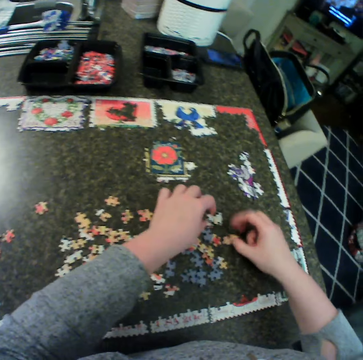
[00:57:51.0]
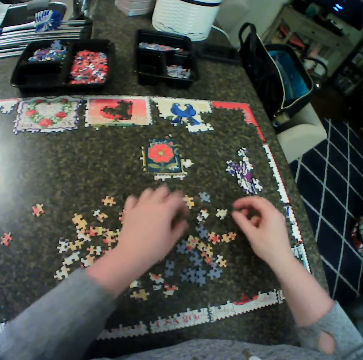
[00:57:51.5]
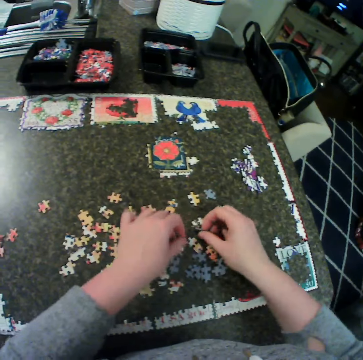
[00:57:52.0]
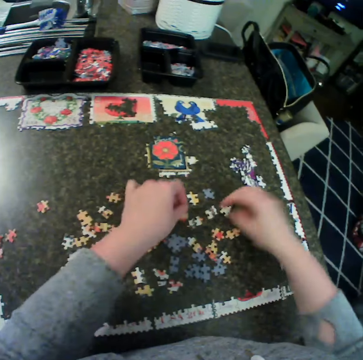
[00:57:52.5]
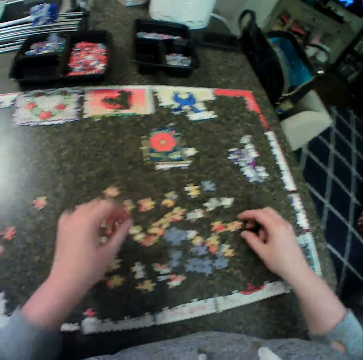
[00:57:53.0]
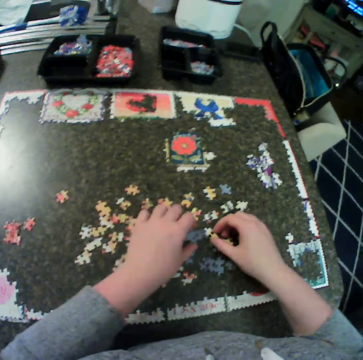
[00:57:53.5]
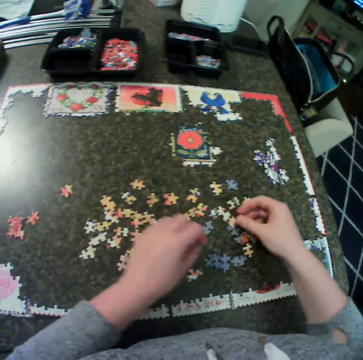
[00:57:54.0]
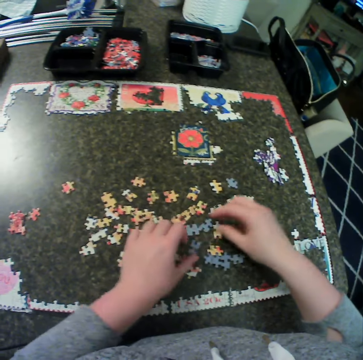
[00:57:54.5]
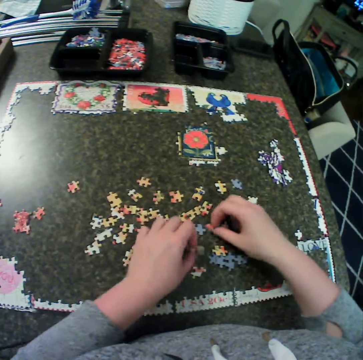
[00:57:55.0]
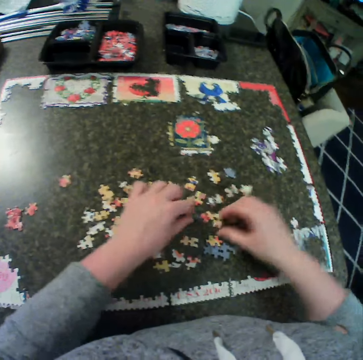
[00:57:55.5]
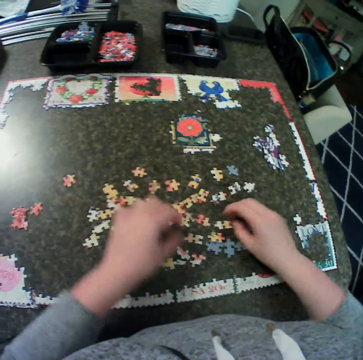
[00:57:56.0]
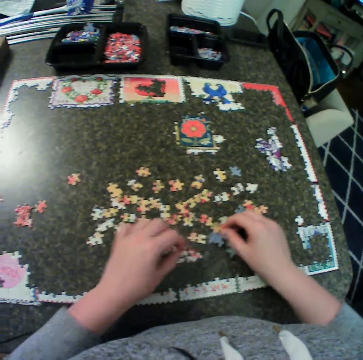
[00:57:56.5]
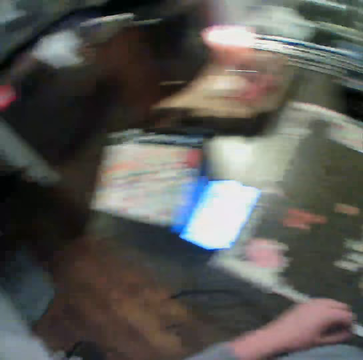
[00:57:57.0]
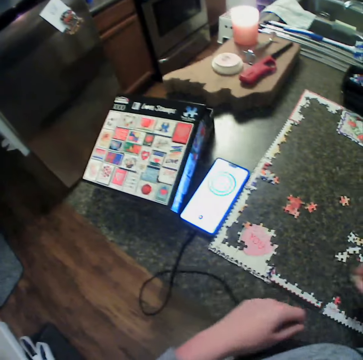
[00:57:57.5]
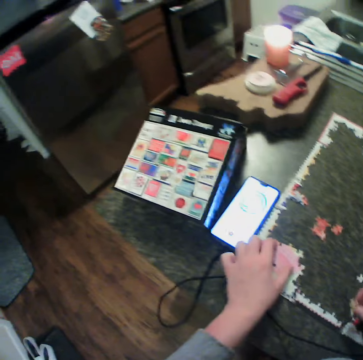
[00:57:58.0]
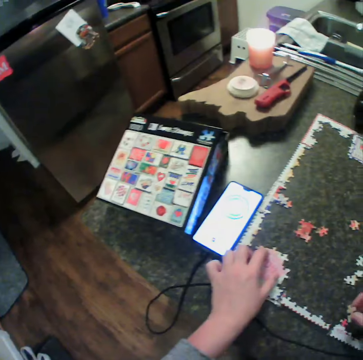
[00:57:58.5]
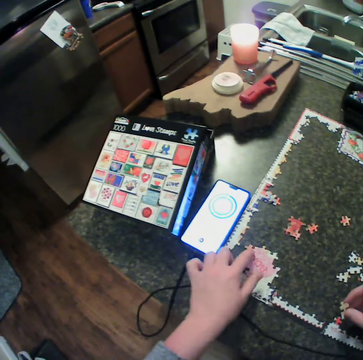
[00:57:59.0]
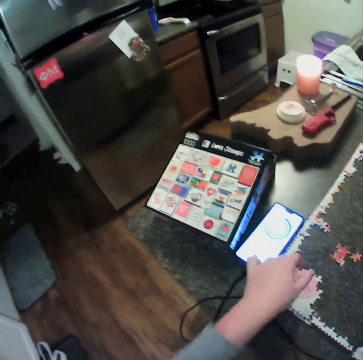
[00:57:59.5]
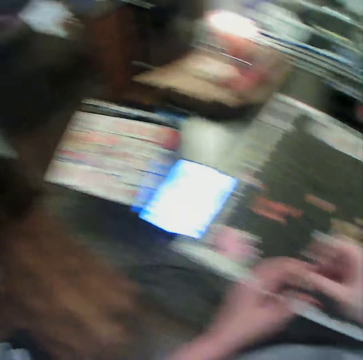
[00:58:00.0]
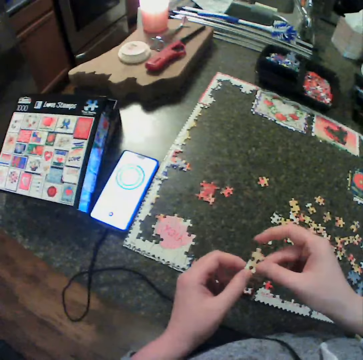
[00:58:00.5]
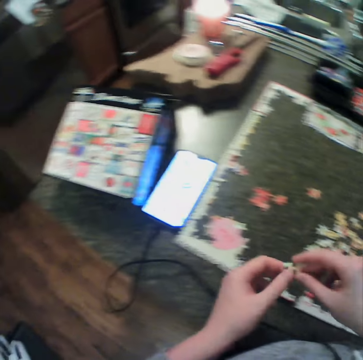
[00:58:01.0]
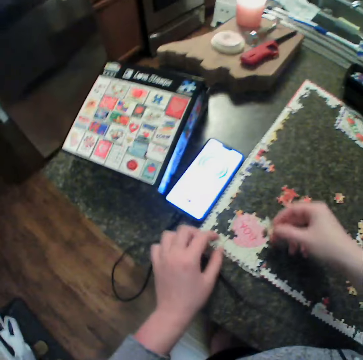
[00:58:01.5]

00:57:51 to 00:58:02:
The camera wearer holds puzzle pieces. They drop a puzzle piece. They hold the puzzle pieces. They remove their hand from the puzzle pieces. They hold the puzzle pieces. They turn the puzzle pieces. They carry the puzzle pieces. They drop the puzzle pieces. They move their left hand. They touch the puzzle pieces. They hold the puzzle pieces. They drop the puzzle pieces. They touch the puzzle pieces. They hold the puzzle pieces. They turn the puzzle pieces. They hold the puzzle piece. They turn the puzzle piece. They hold the puzzle piece. They turn the puzzle piece. They move the puzzle pieces. They turn to the left. They move the puzzle pieces with their right hand. They hold a jigsaw puzzle. They remove their hand from the jigsaw puzzle. They touch the jigsaw puzzle. They hold the puzzle piece with the other hand. They turn the puzzle piece. They remove their hand from the puzzle piece.

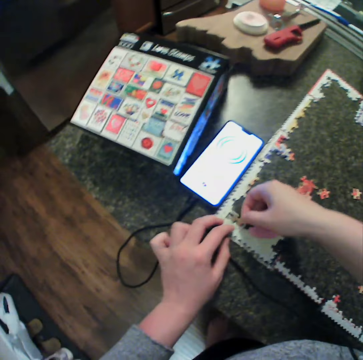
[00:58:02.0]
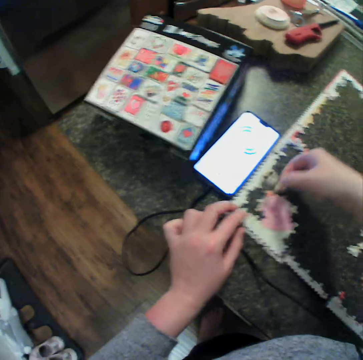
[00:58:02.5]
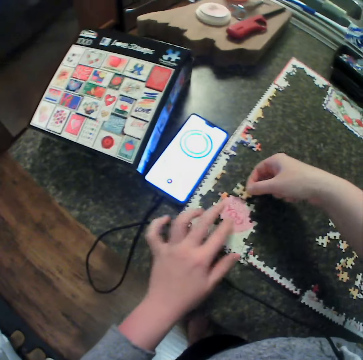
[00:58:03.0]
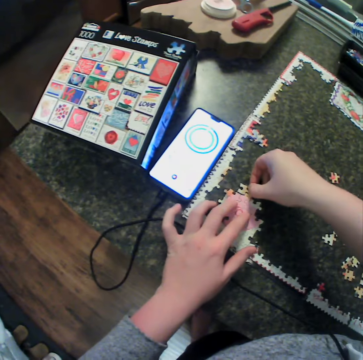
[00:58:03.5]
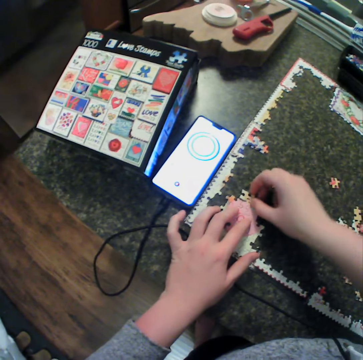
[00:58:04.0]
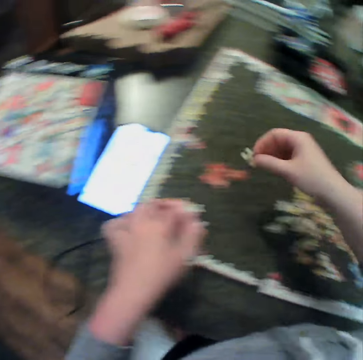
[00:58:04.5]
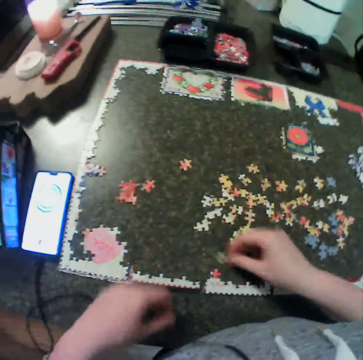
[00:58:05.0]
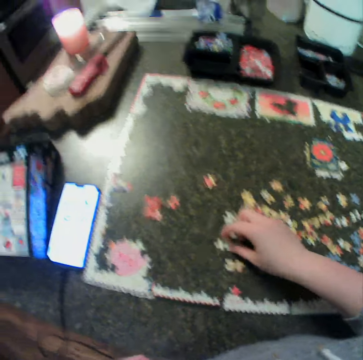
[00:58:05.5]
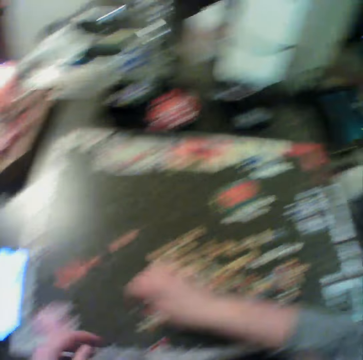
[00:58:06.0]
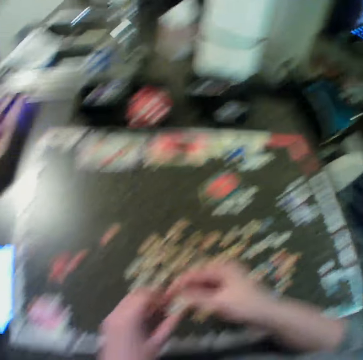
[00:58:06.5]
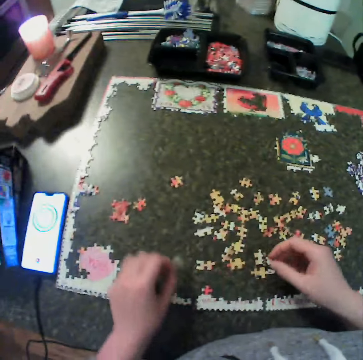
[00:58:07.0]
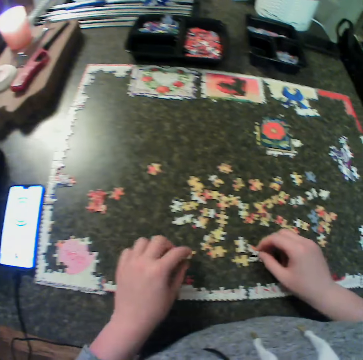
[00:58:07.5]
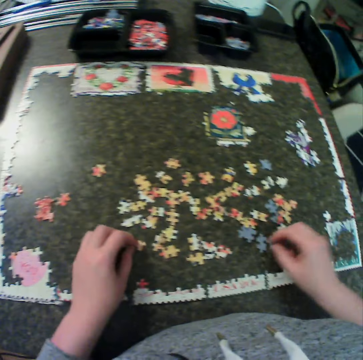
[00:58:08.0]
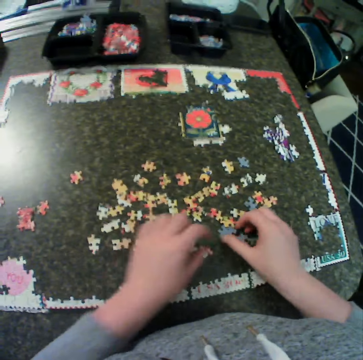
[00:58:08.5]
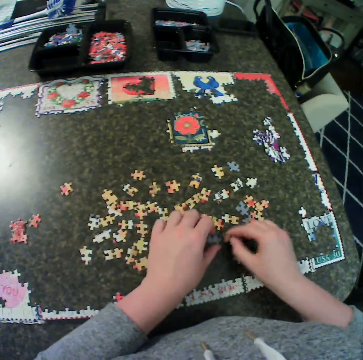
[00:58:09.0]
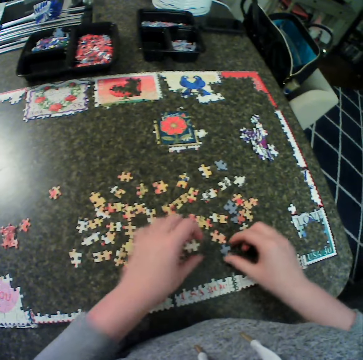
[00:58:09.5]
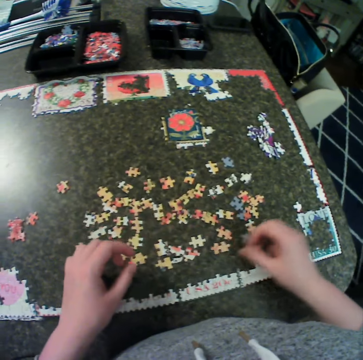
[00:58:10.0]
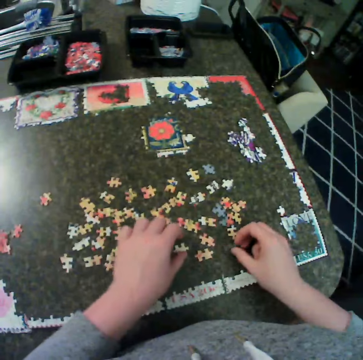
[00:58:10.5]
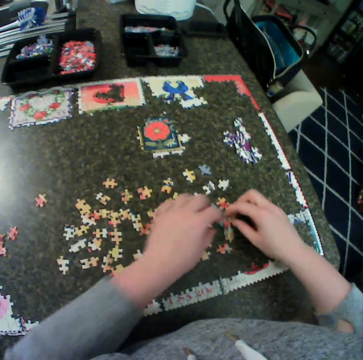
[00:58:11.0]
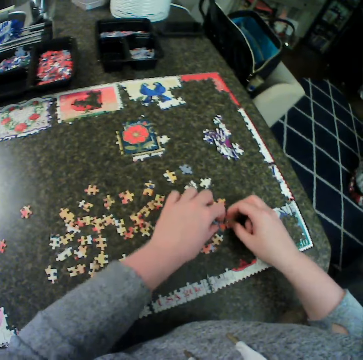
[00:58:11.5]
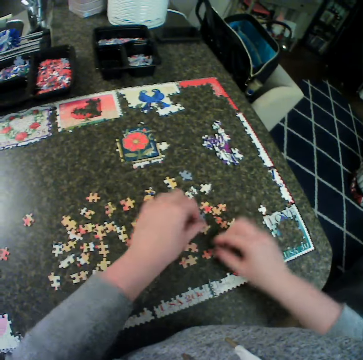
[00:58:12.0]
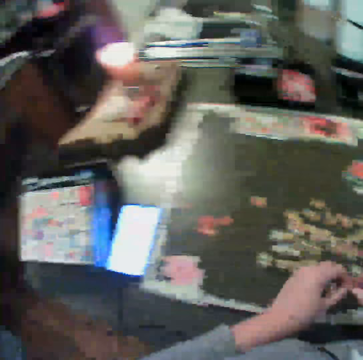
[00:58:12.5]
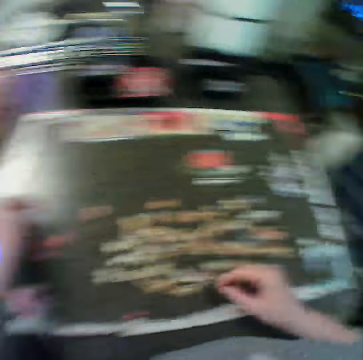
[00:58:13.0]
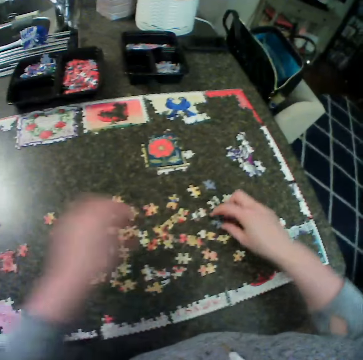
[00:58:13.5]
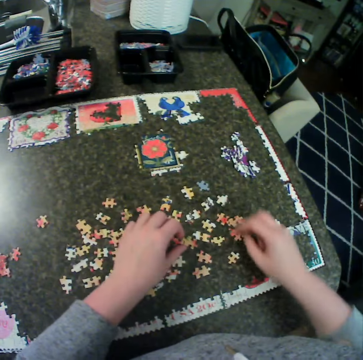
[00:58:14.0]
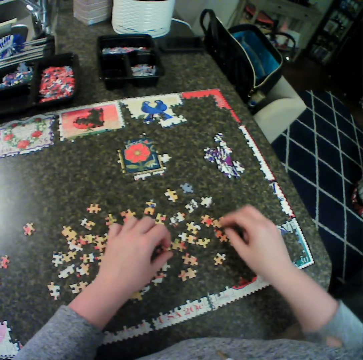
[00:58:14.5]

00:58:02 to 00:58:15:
The camera wearer holds a jigsaw puzzle. They fit a puzzle piece and move the puzzle piece around. They move a hand along the jigsaw puzzle. They fit the puzzle piece. They pick up the puzzle piece. They move the left hand. They drop the puzzle piece. They pick up the puzzle piece. They hold the puzzle piece with the other hand. They move the puzzle piece aside. They drop the puzzle piece. They touch the puzzle piece. They move the puzzle piece. They move the right hand. They move the left hand. They hold the puzzle piece. They turn the puzzle piece. They turn it again. They hold the puzzle piece. They turn the puzzle piece. They hold the puzzle piece. They turn the puzzle piece. They touch the puzzle piece. They spread the puzzle piece. They pick up the puzzle piece. They exchange the puzzle piece to the other hand. They move the left hand aside. They hold the puzzle piece. They turn the puzzle piece. They touch the puzzle pieces.

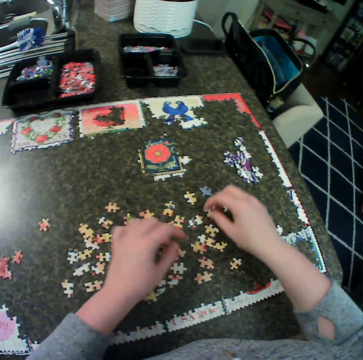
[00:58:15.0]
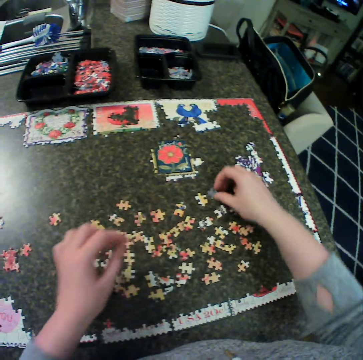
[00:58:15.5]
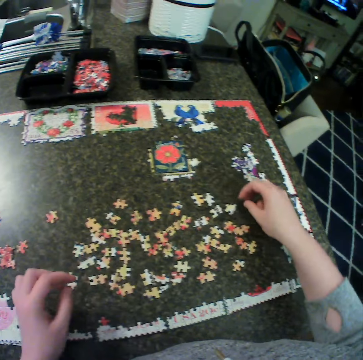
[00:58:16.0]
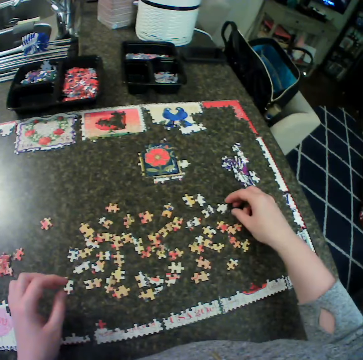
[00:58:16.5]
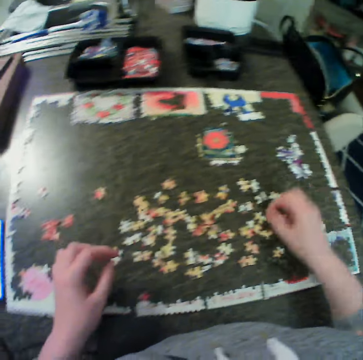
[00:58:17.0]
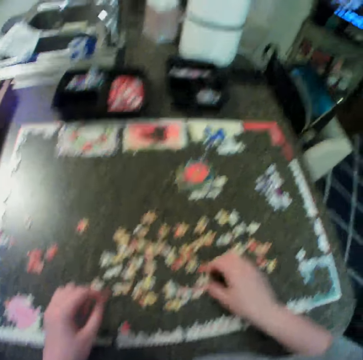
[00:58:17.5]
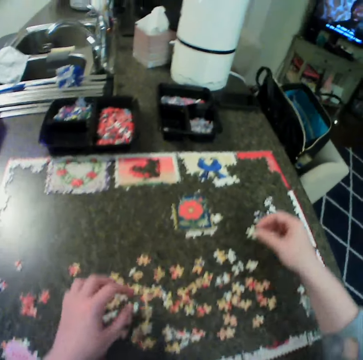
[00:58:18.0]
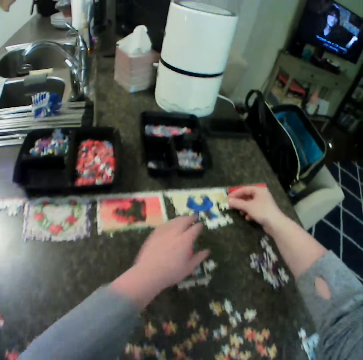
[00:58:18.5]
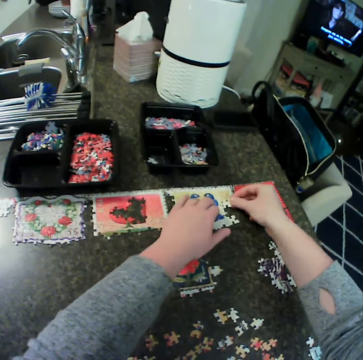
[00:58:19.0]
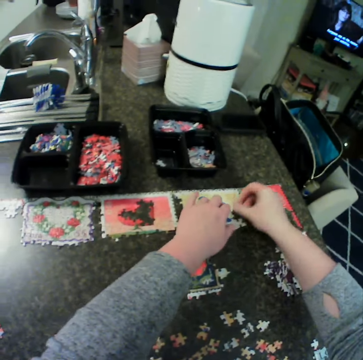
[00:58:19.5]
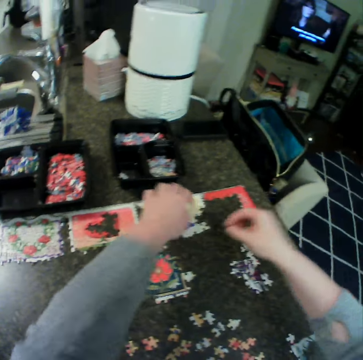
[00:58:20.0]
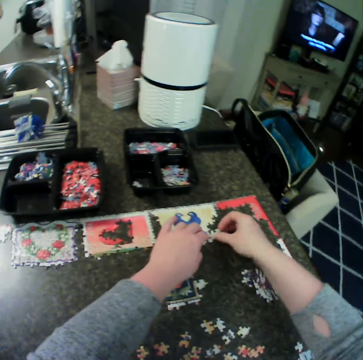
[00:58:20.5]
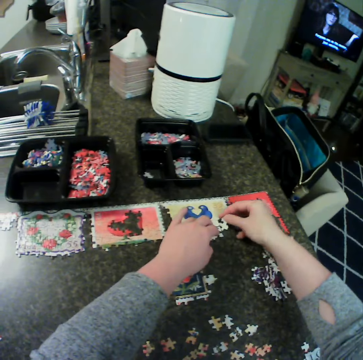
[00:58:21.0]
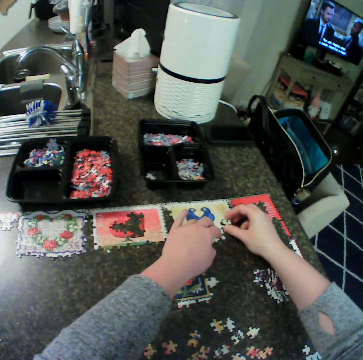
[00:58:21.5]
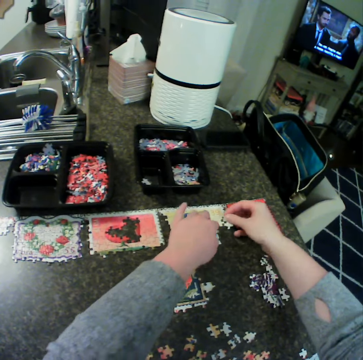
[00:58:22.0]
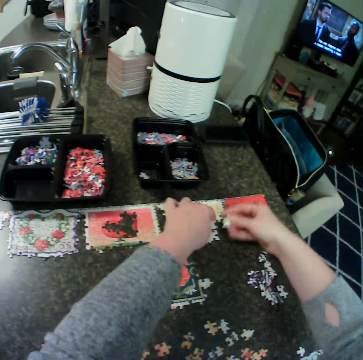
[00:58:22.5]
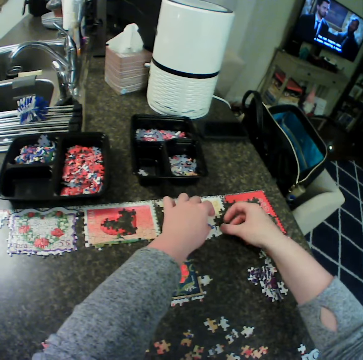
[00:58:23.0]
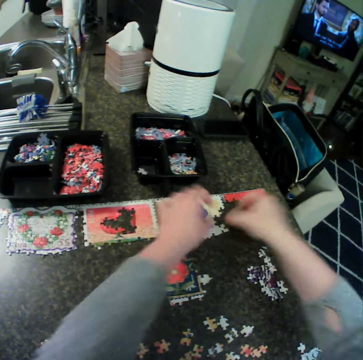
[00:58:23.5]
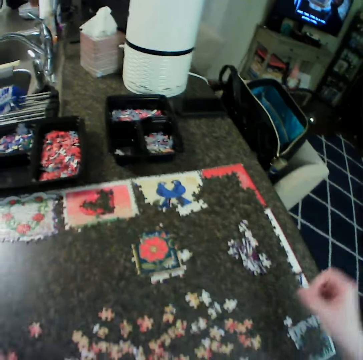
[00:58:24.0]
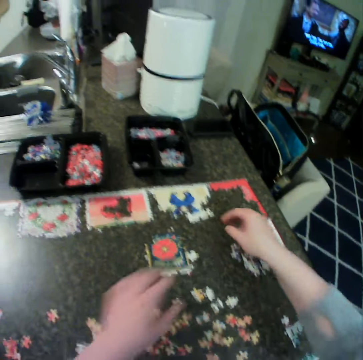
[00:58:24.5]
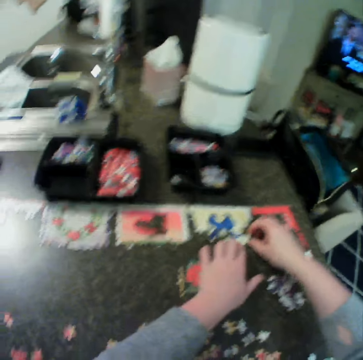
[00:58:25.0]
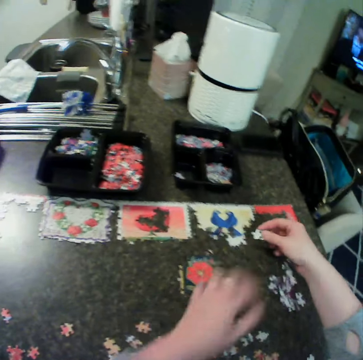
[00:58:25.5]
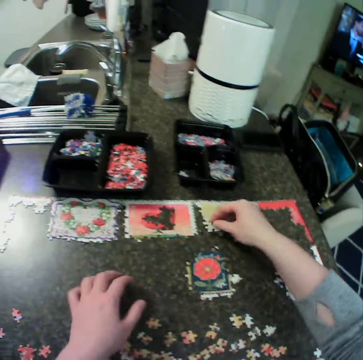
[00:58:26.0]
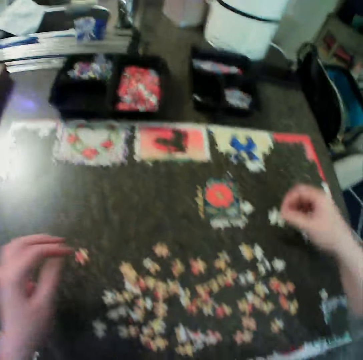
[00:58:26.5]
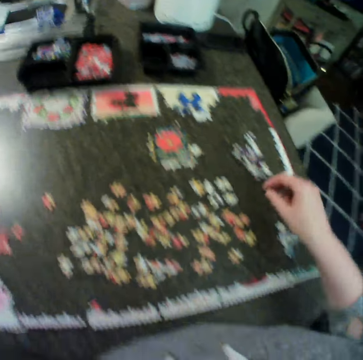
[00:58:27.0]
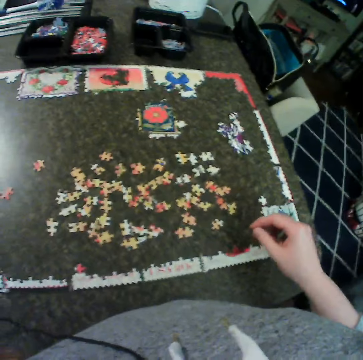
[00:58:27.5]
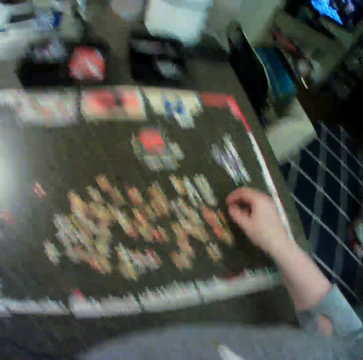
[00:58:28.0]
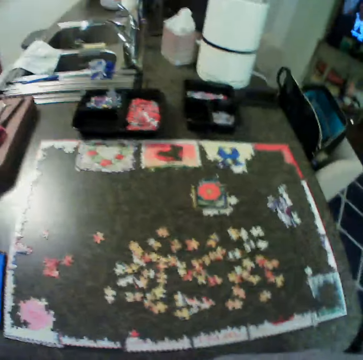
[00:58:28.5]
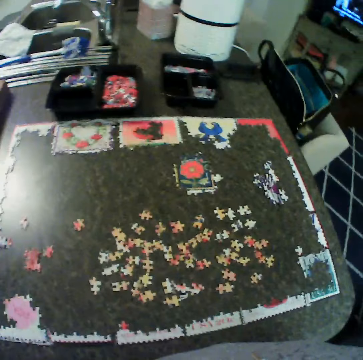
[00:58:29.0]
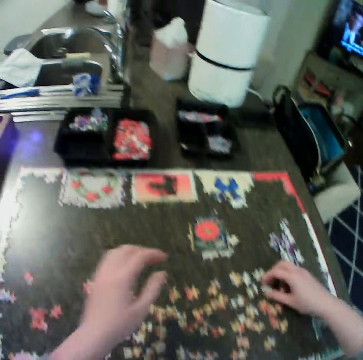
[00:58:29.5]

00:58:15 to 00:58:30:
The camera wearer touches puzzle pieces. They move the left hand. They pick up a puzzle piece and turn the puzzle piece. They move the right hand. They move the right hand around. They pick up a puzzle from the table. They move the left hand. They hold the jigsaw puzzle. They fix the puzzle together. They remove a hand from the jigsaw puzzle. They lift a hand from the jigsaw puzzle. They pick up the puzzle piece. They hold the jigsaw puzzle. They fit the puzzle piece. They turn the puzzle piece. They drop the puzzle piece. They pick up the puzzle piece. They move a hand along the jigsaw puzzle. They fit the puzzle piece. They move the puzzle away. They fit the puzzle piece. They remove a hand from the jigsaw puzzle. They move both hands. They pick up the puzzle piece. They remove a hand from the jigsaw puzzle. They fit the puzzle piece. They move the puzzle piece away. They drop the puzzle on the table. They move the right hand. They touch the puzzle piece. They lift the right hand. They move the hands towards the puzzle pieces.
